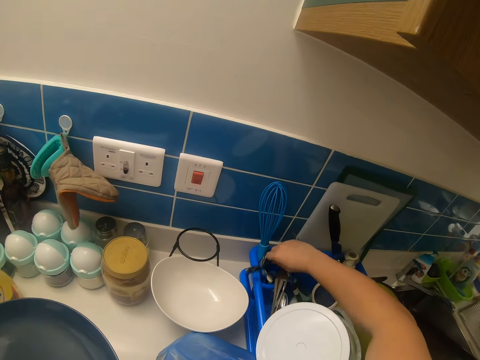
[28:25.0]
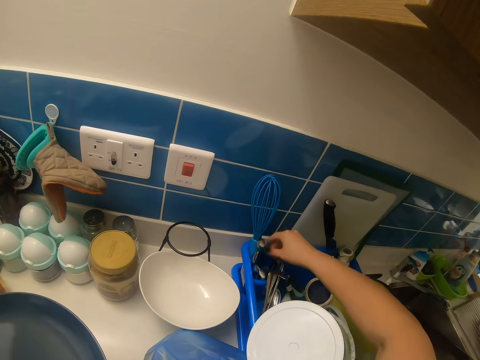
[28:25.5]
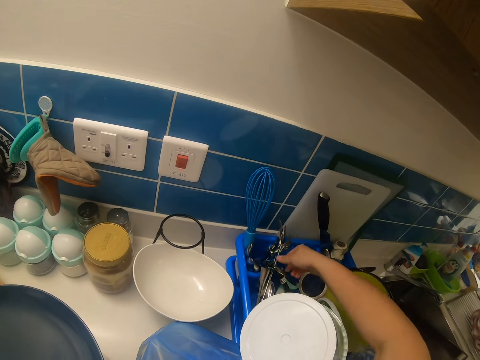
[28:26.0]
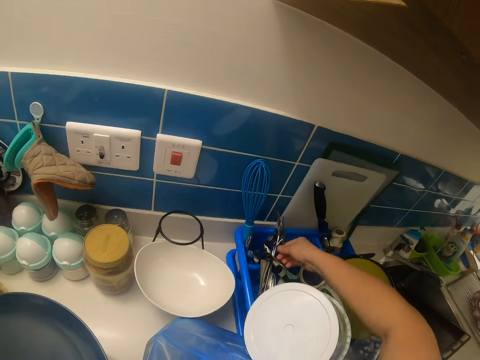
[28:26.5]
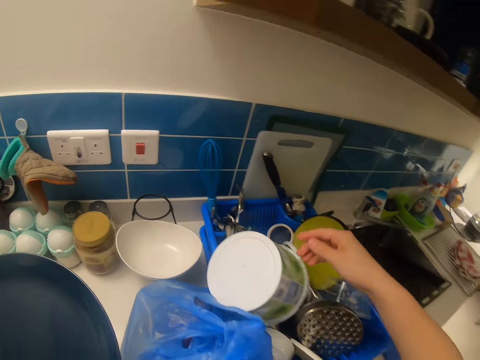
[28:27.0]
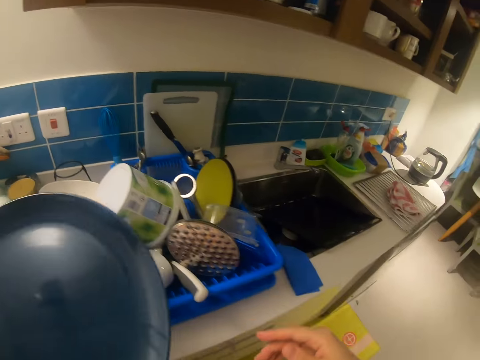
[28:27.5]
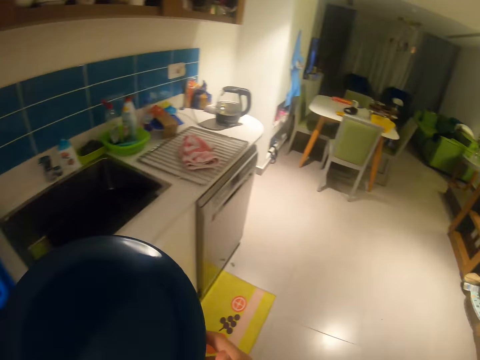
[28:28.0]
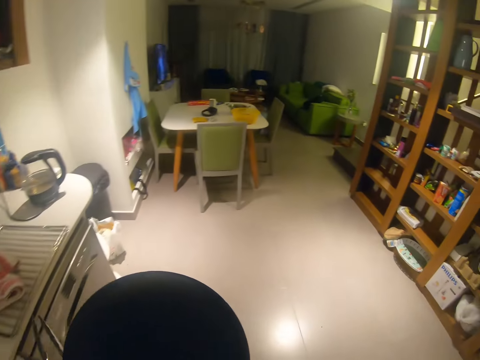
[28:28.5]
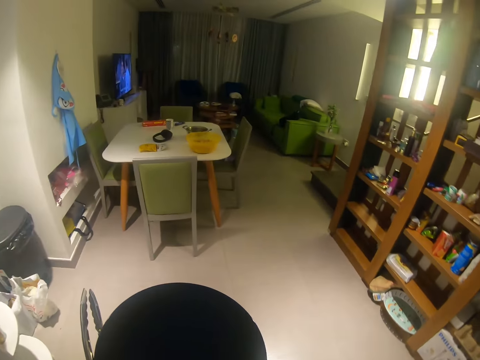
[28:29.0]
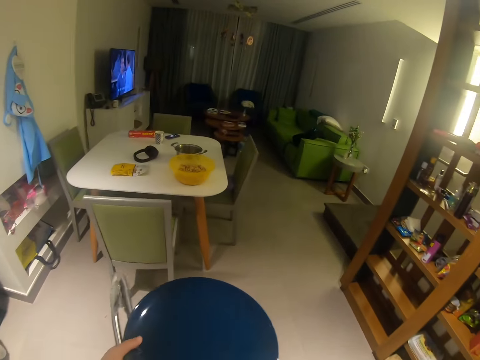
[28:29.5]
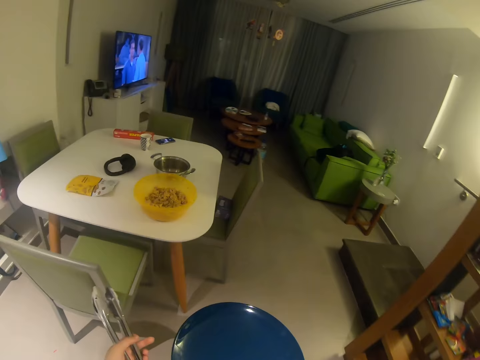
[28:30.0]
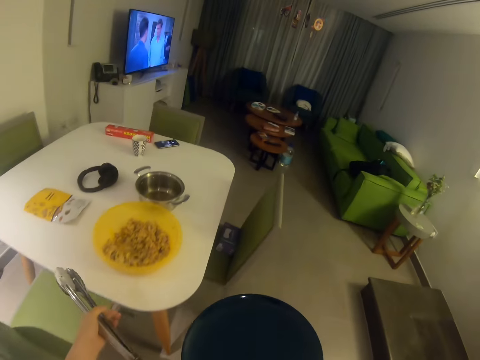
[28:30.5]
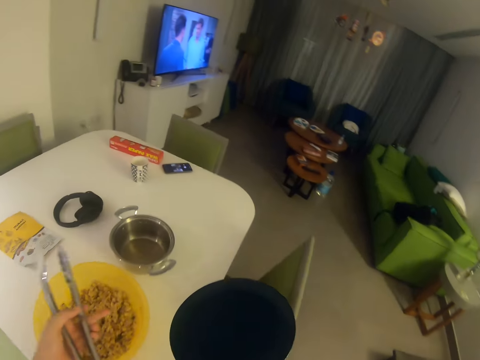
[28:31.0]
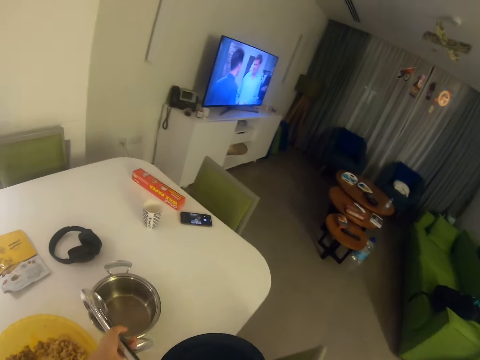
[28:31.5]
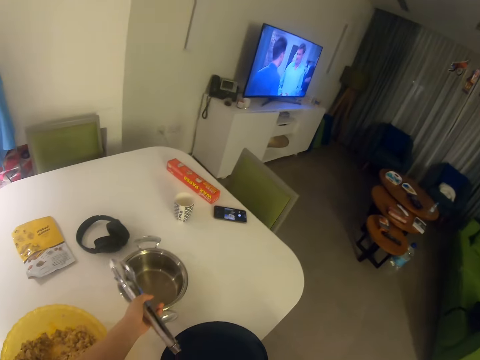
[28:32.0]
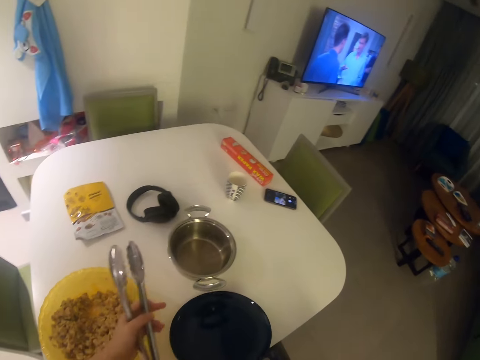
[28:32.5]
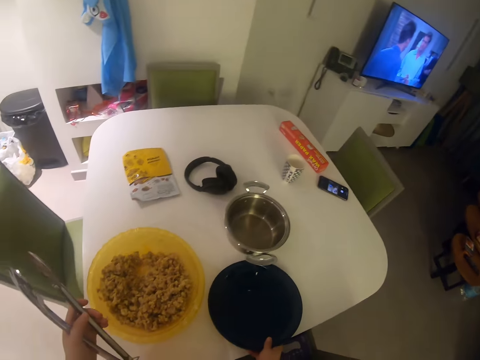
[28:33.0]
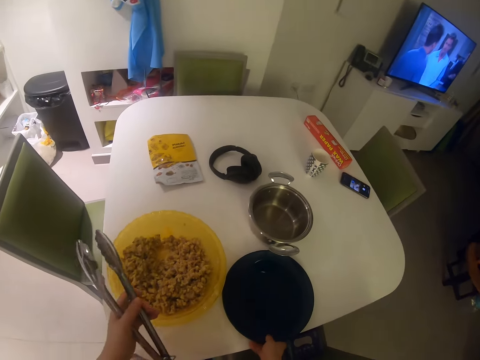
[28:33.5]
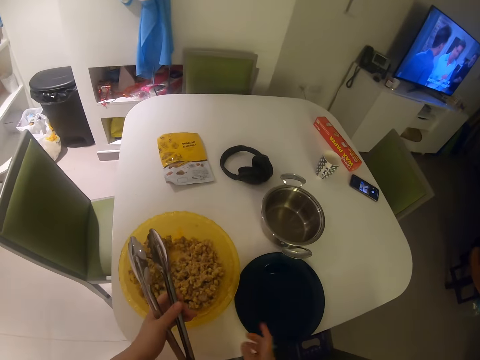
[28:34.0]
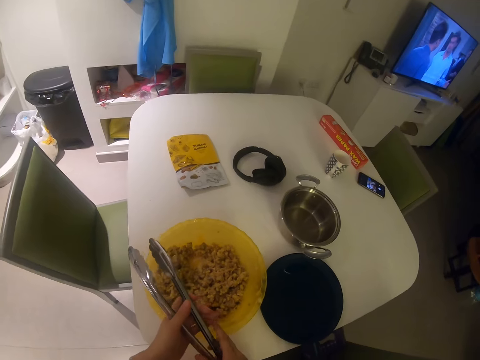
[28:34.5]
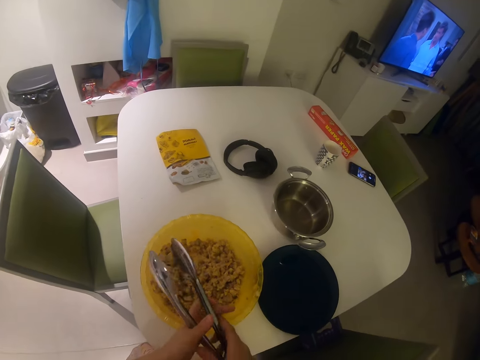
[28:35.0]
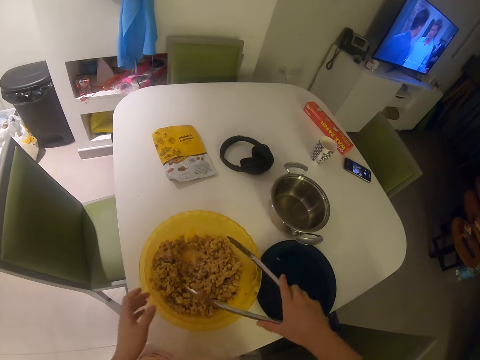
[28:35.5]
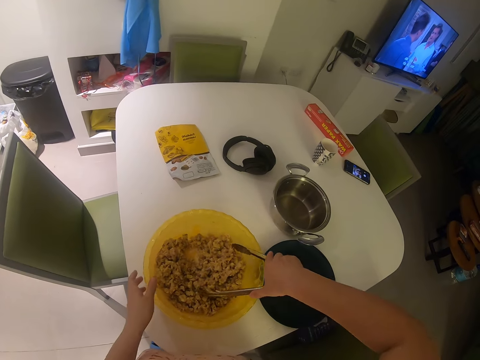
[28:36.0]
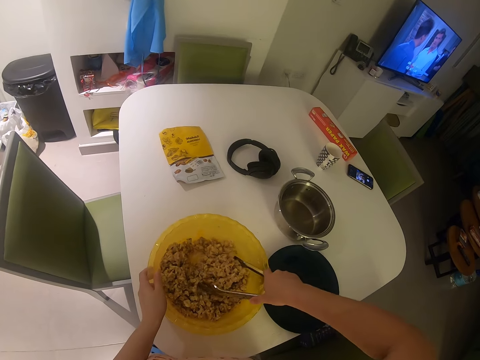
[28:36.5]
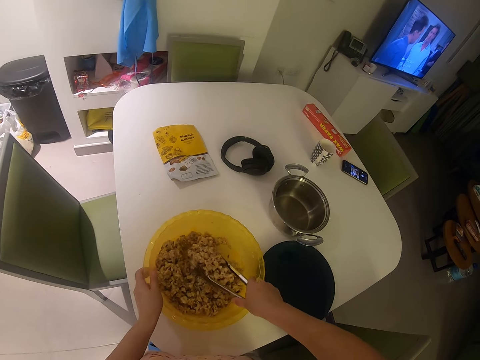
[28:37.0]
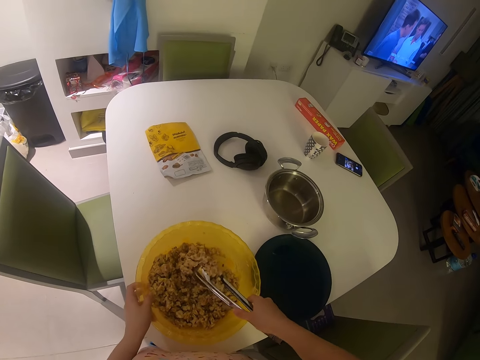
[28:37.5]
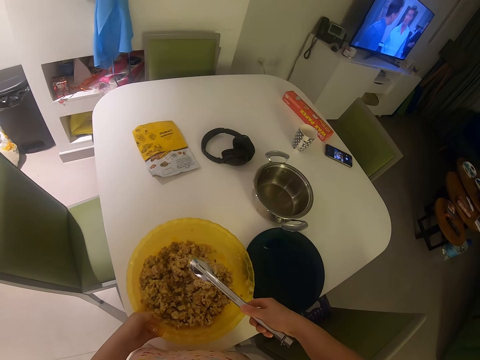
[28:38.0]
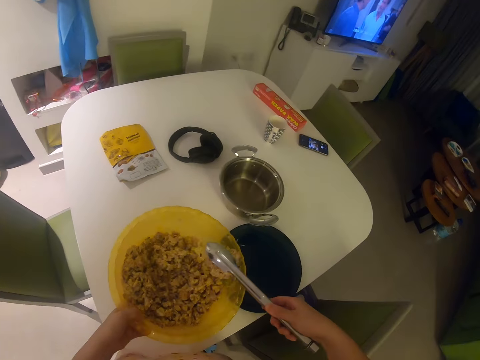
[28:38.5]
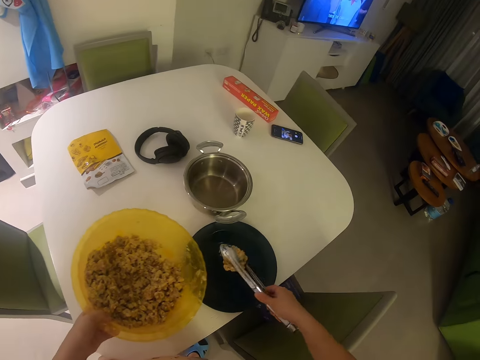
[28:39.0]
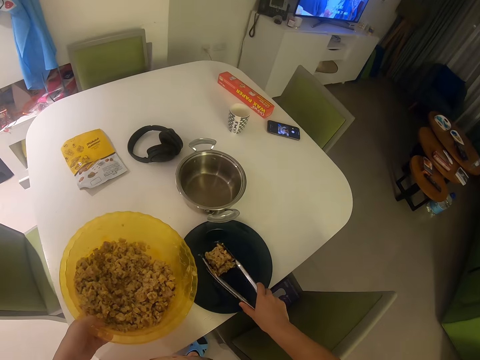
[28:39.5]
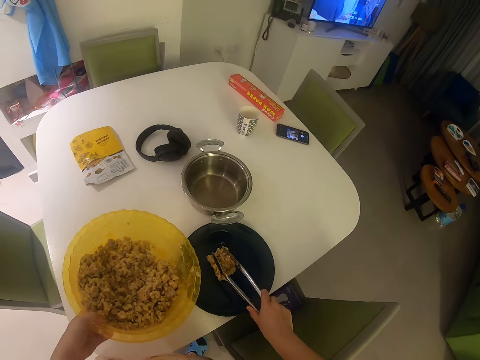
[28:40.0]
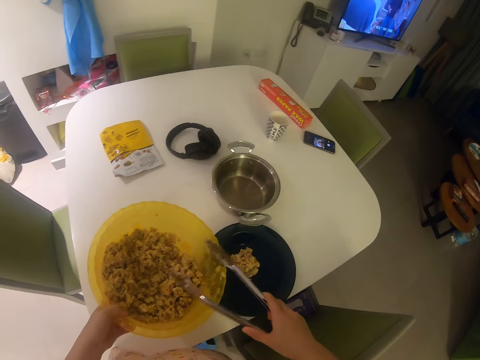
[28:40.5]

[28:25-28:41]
The camera wearer adjusts the spoon on the cutlery rack with the right hand. He touches the spoons. He steps forward. He takes the pan or plate to the table. He passes the plate to the right hand. He pushes the bowl on the table with the left hand. He drops the pan on the table with the right hand. He transfers the cooking tong to his right hand. He touches the bowl. He scoops the mashed oats with the cooking tong with the right hand. He lifts the bowl. He puts the mashed oats into the pan with the cooking tong with the right hand.

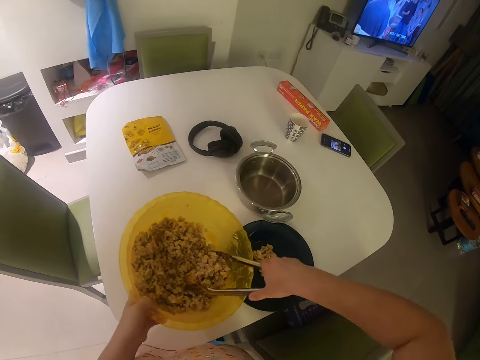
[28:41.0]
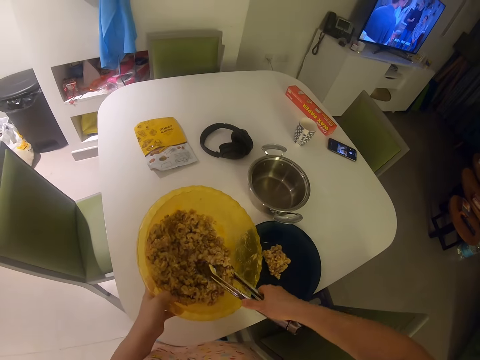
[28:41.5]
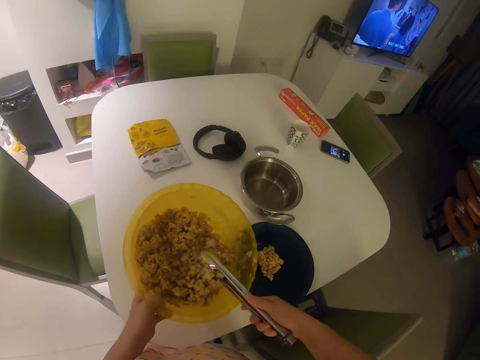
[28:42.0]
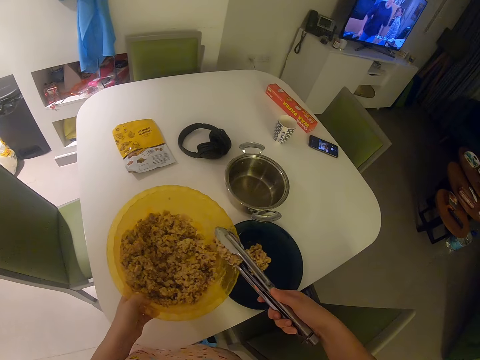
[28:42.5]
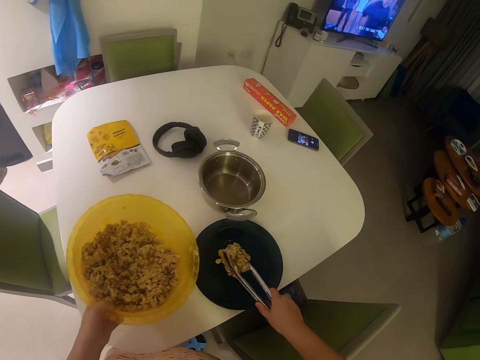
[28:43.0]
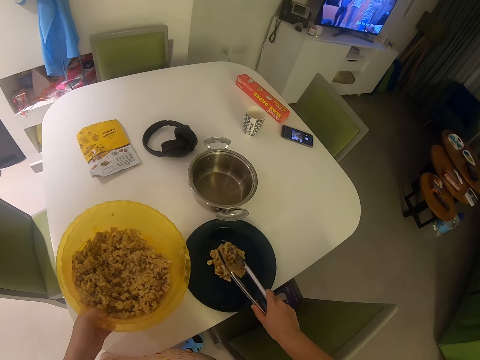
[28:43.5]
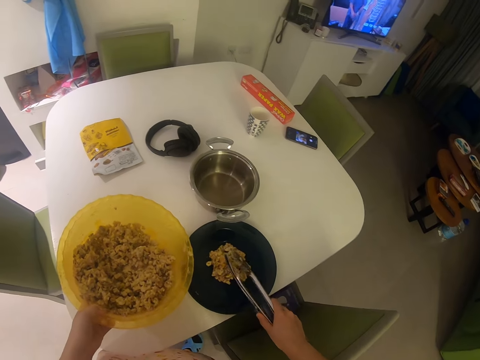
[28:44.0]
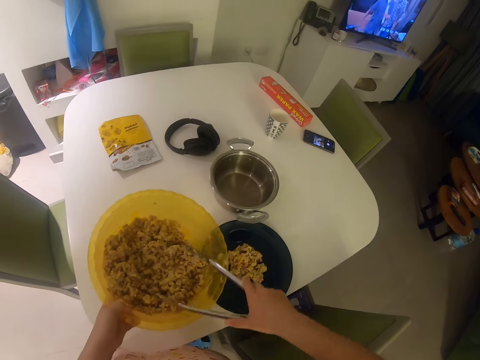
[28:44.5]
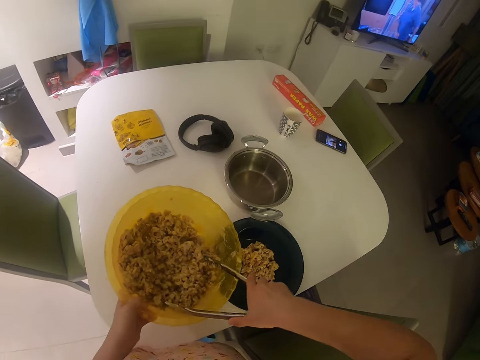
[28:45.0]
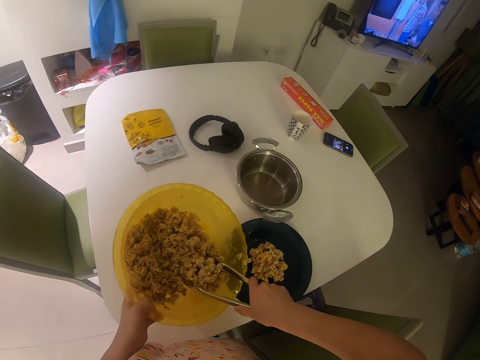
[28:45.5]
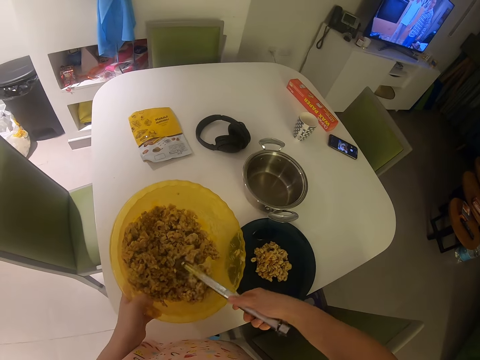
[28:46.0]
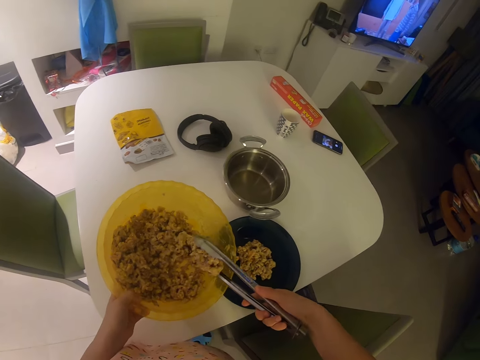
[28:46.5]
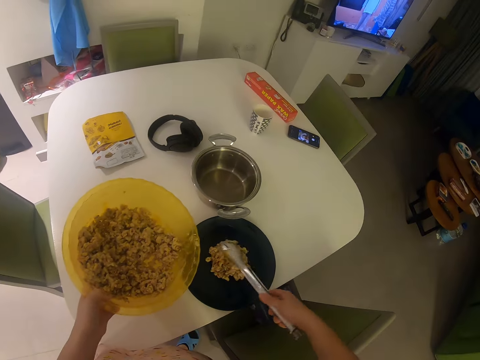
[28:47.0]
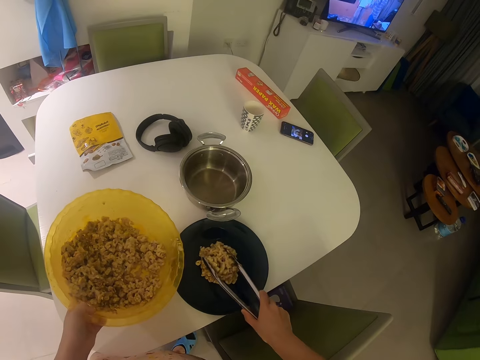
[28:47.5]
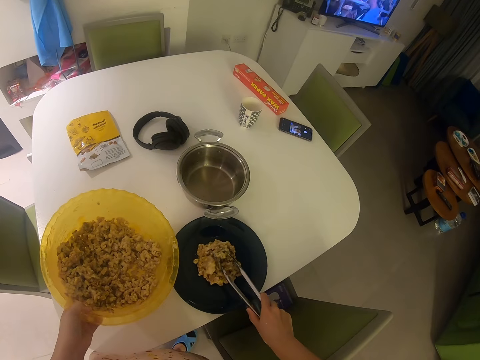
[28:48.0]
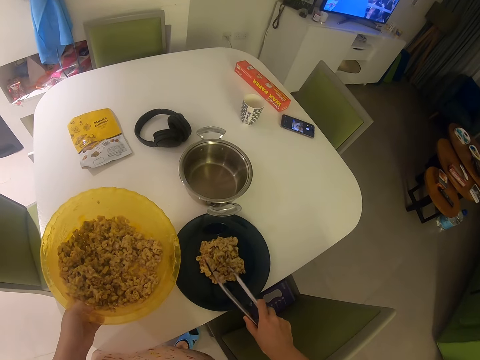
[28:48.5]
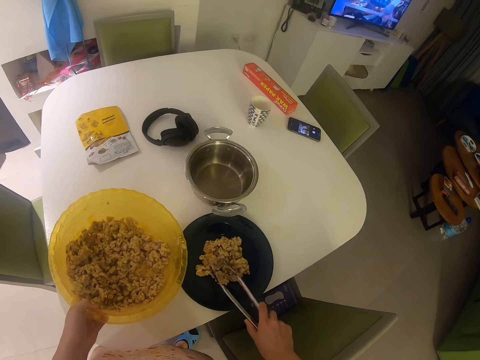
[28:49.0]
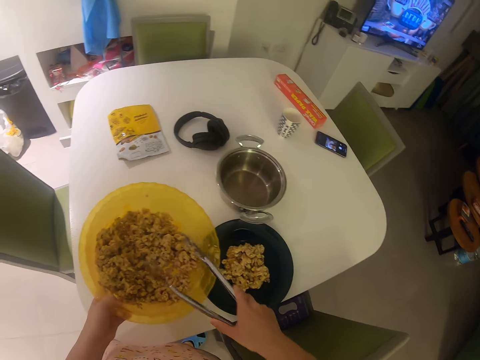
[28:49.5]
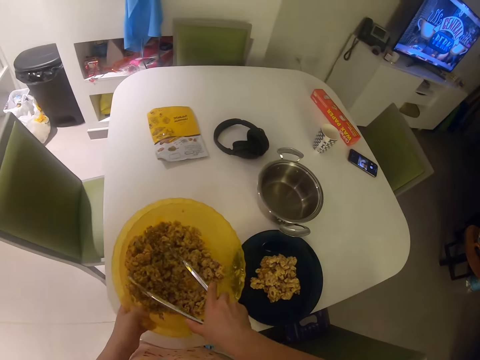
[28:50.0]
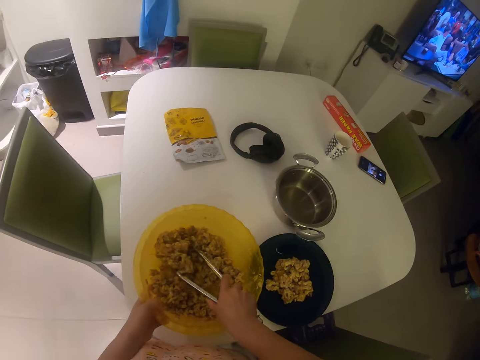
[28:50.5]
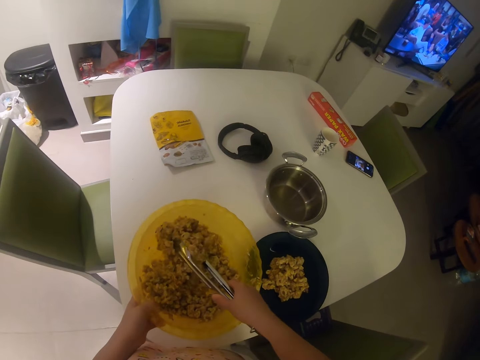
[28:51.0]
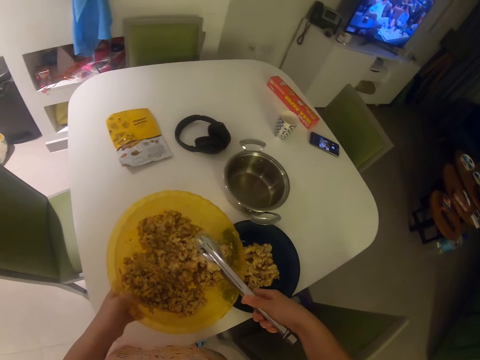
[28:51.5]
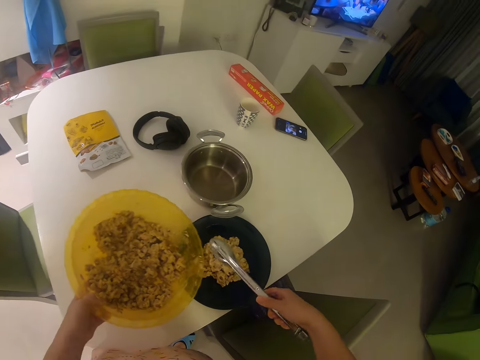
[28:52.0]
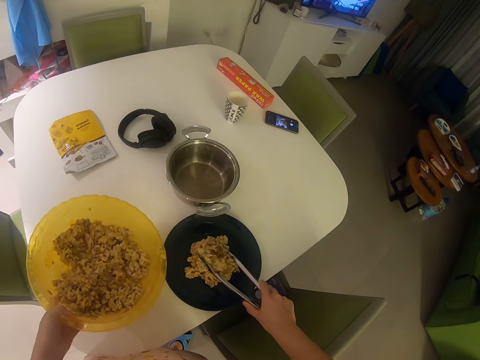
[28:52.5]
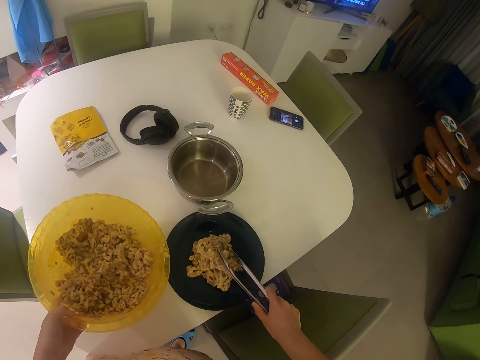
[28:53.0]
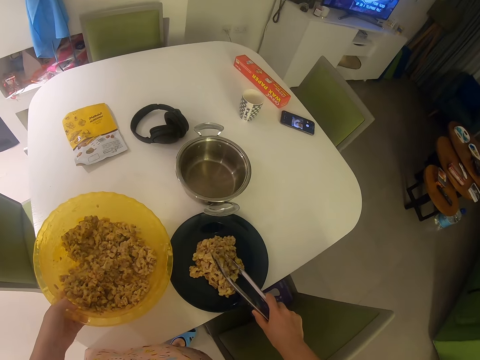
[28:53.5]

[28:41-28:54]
The camera wearer picks something with the tongs. He transfers the mashed oats into the pan with the cooking tong with his right hand. He puts something on the plate. He picks something with the tongs. He puts something on the plate. He picks something with the tongs. He puts something on the plate.
